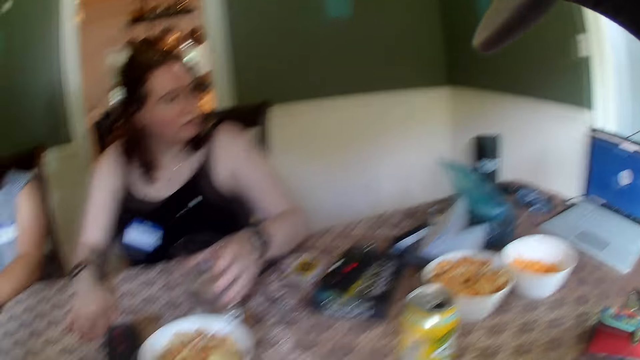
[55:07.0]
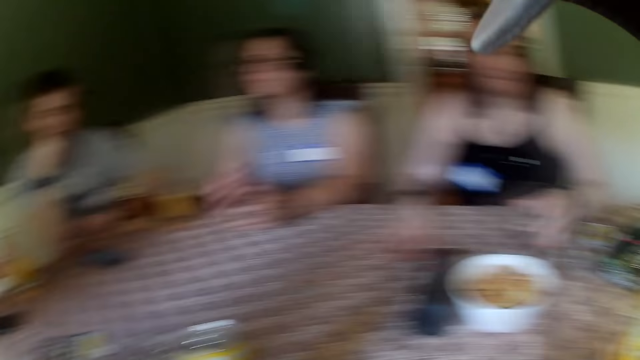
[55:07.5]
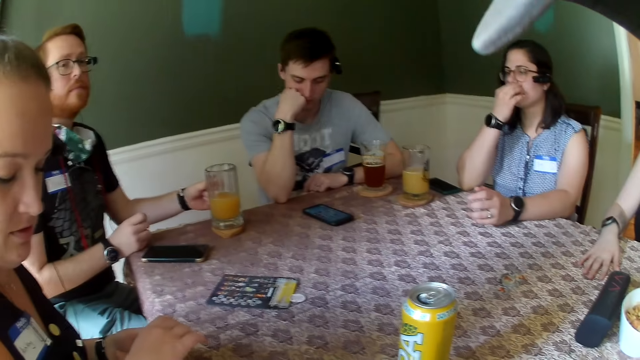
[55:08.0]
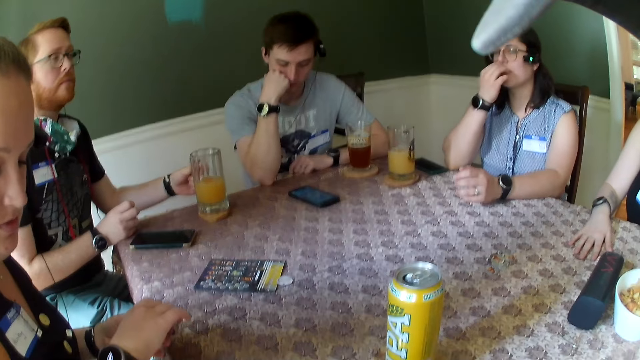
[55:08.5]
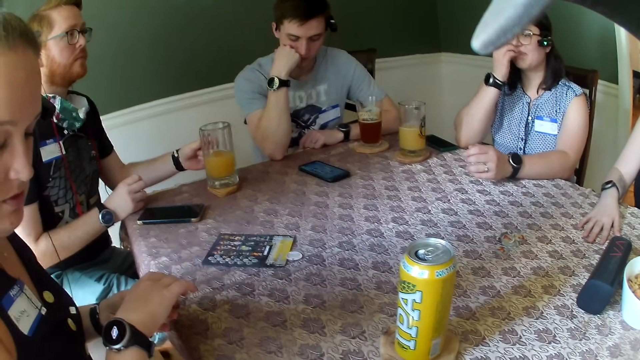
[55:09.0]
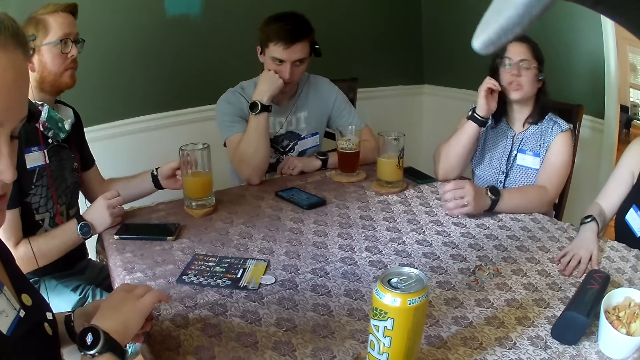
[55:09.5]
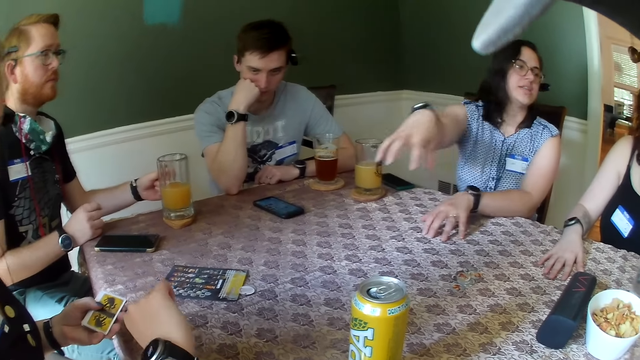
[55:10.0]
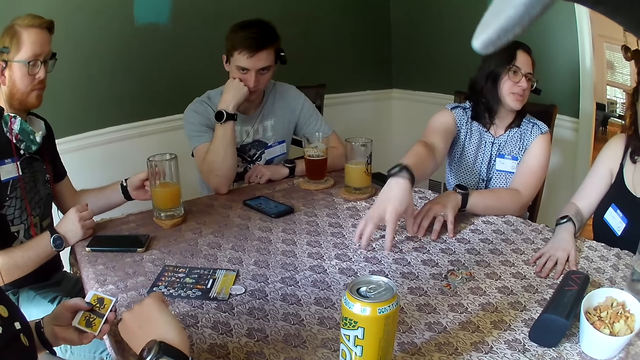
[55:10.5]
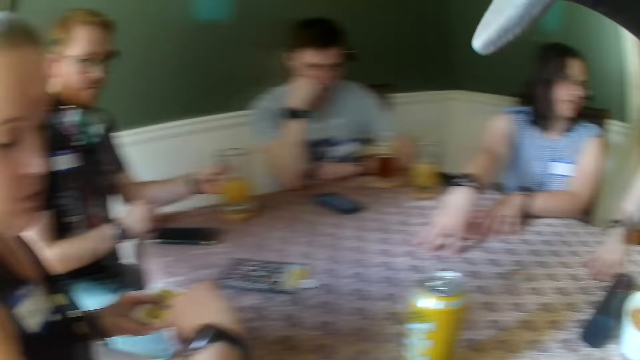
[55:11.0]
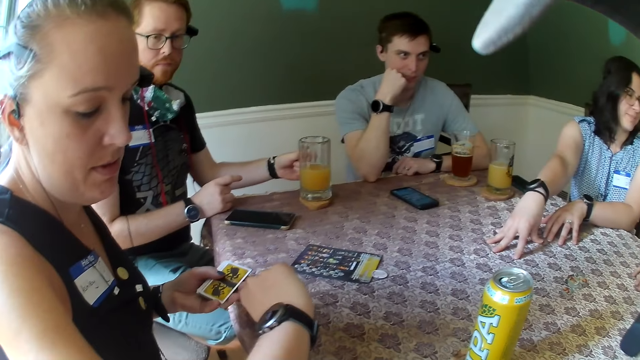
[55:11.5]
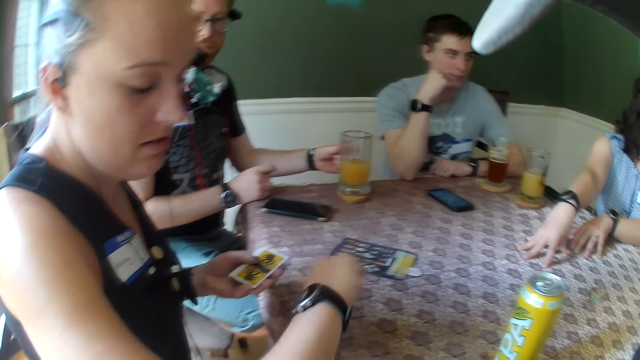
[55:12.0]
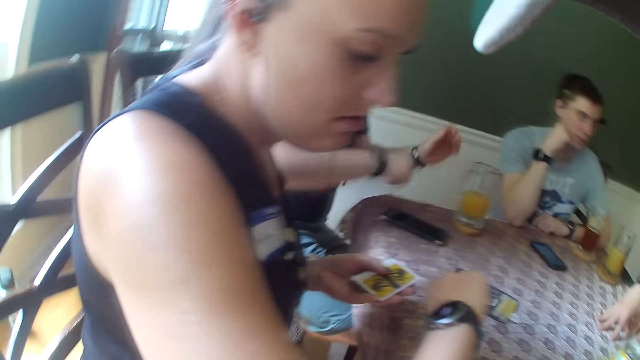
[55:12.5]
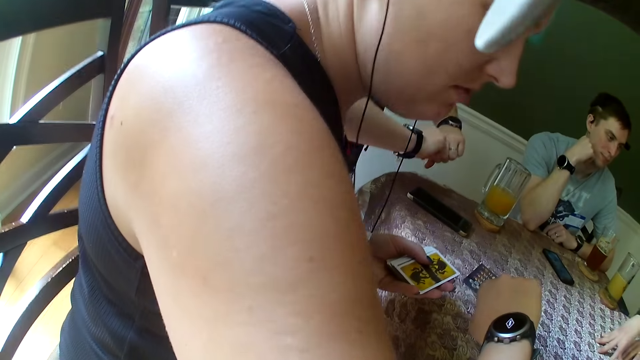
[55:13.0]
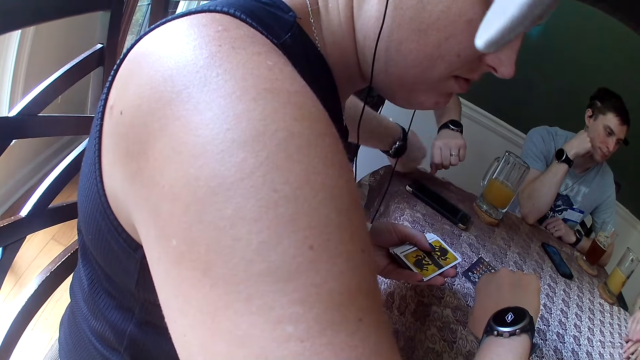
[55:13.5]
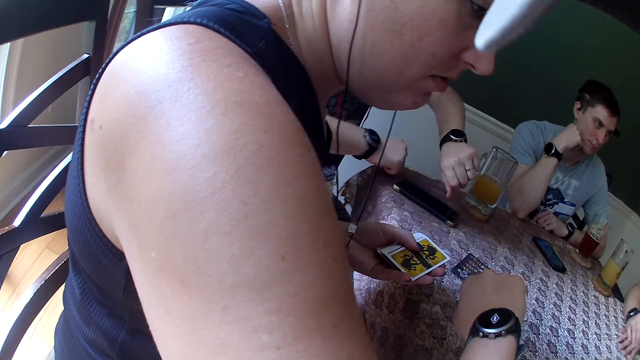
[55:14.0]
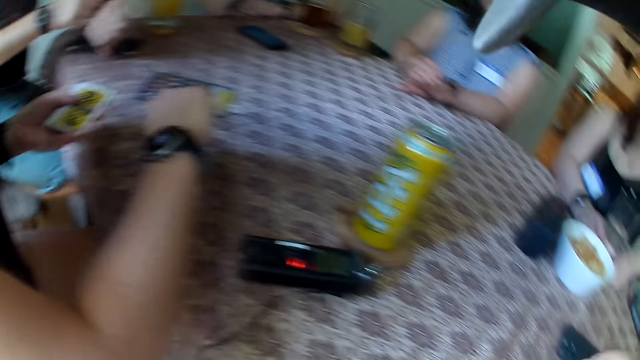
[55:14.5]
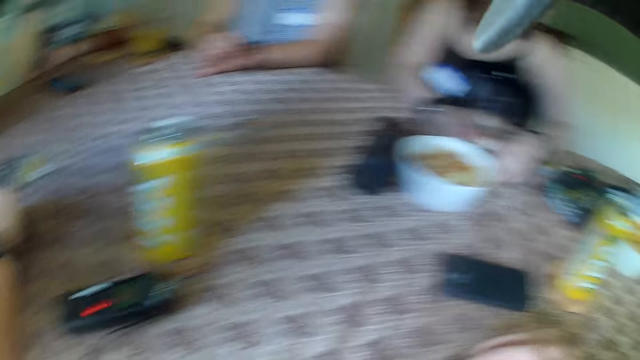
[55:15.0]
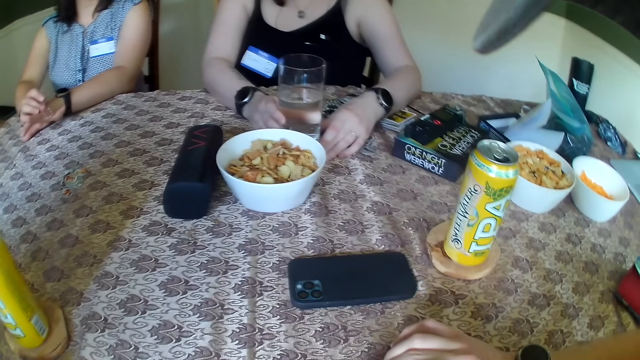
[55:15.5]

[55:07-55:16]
The second woman touches her face with her right hand and places both hands on the table.

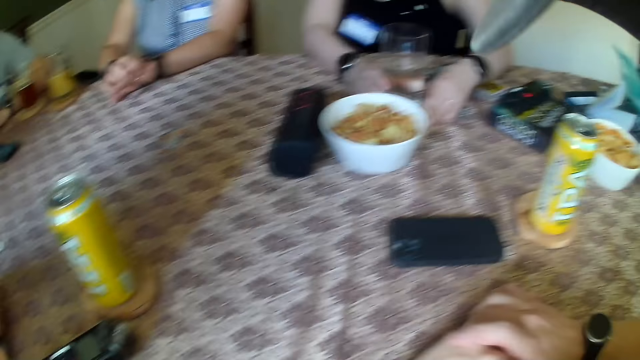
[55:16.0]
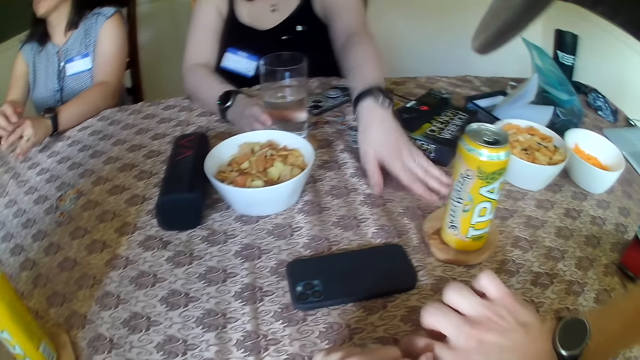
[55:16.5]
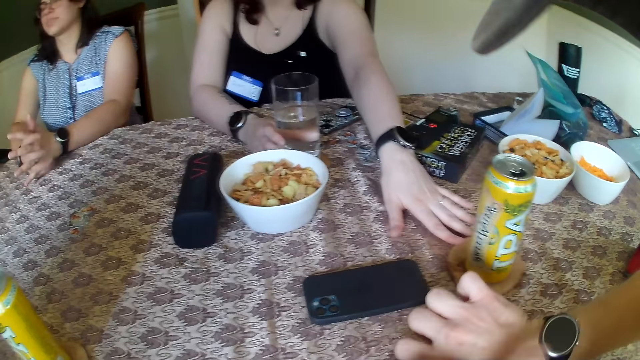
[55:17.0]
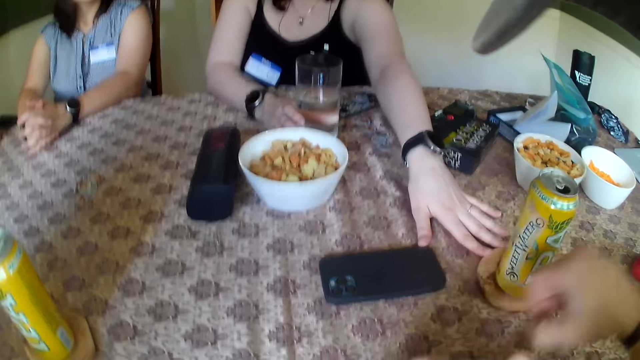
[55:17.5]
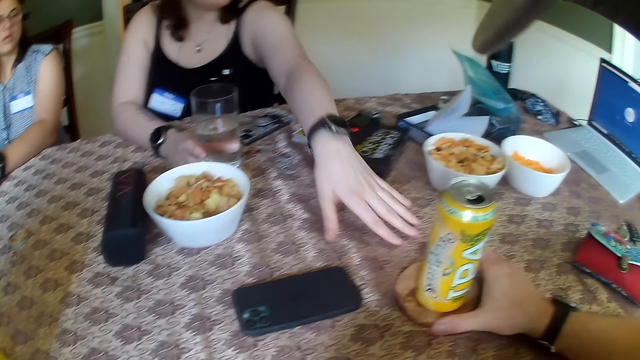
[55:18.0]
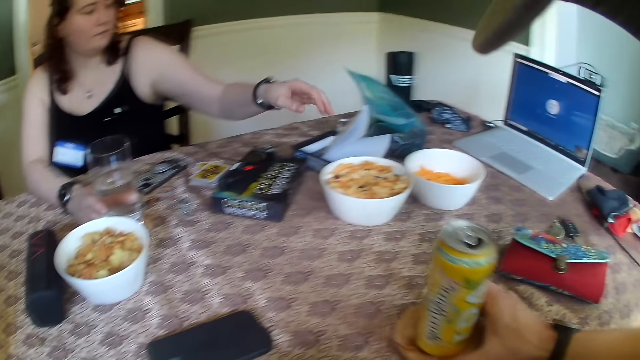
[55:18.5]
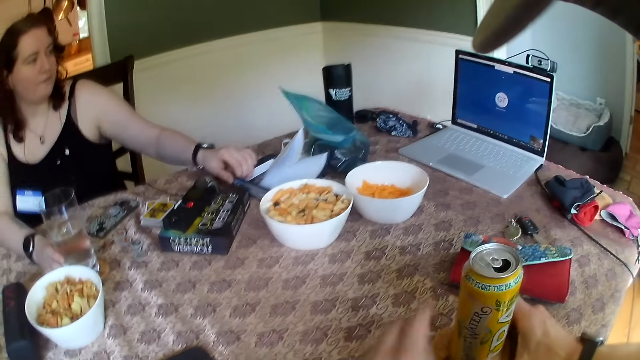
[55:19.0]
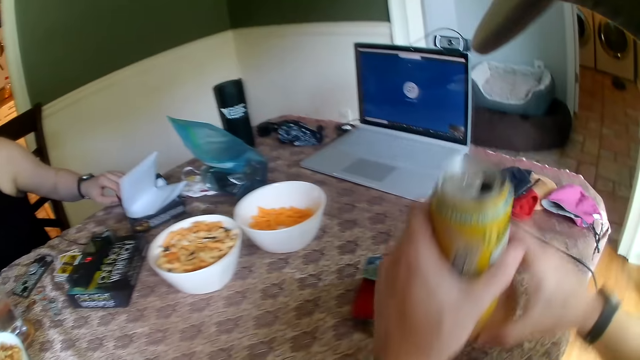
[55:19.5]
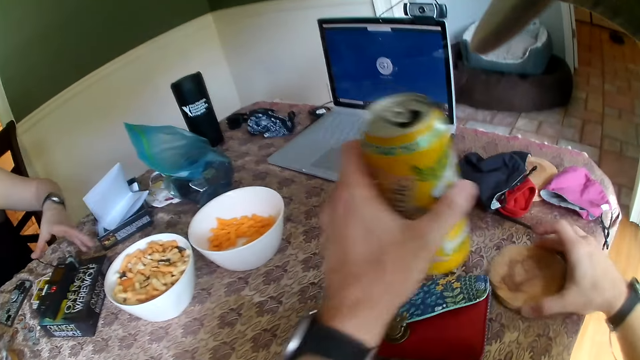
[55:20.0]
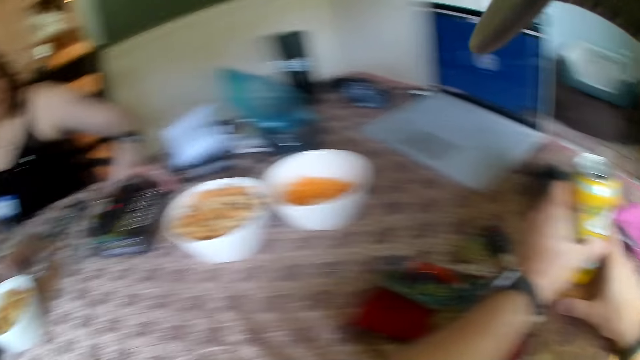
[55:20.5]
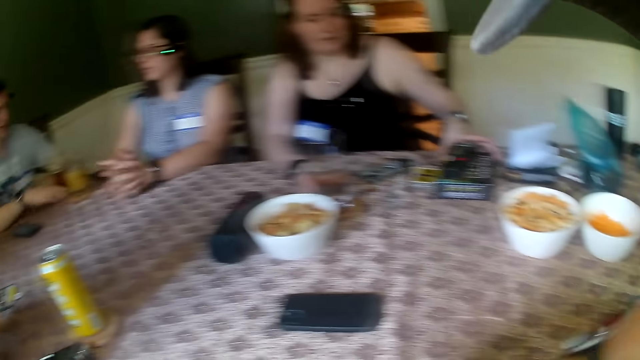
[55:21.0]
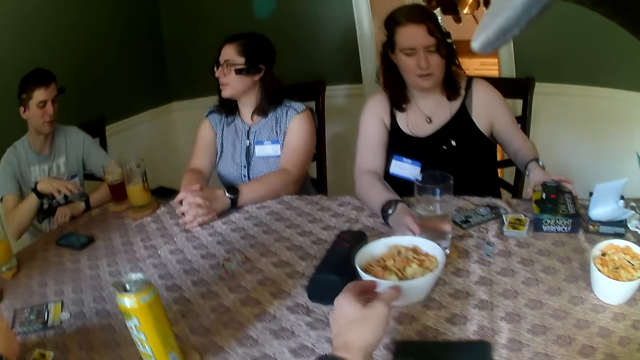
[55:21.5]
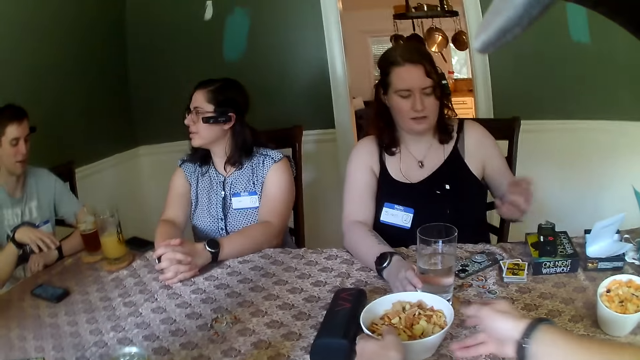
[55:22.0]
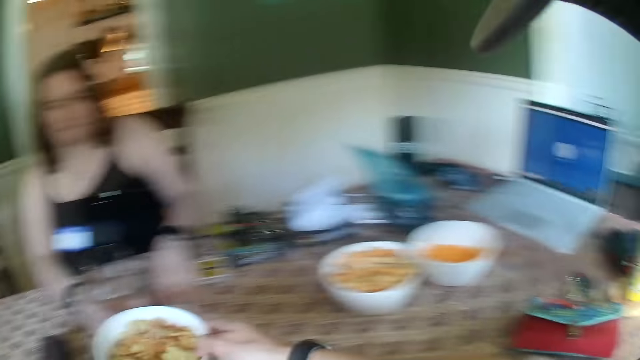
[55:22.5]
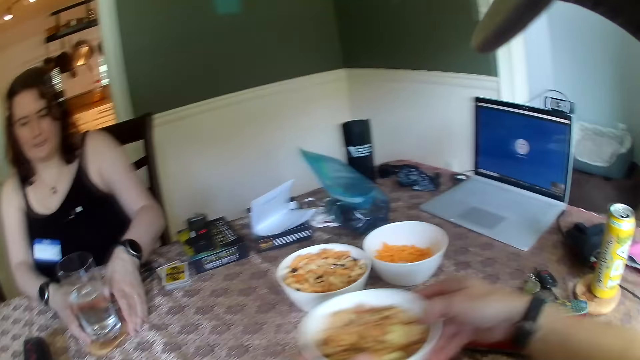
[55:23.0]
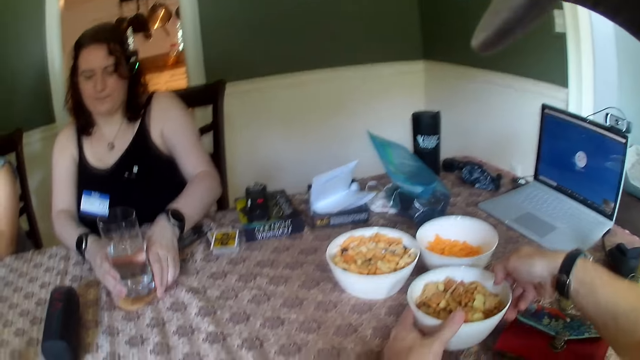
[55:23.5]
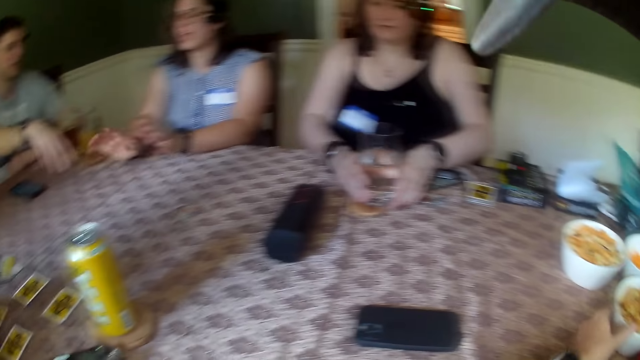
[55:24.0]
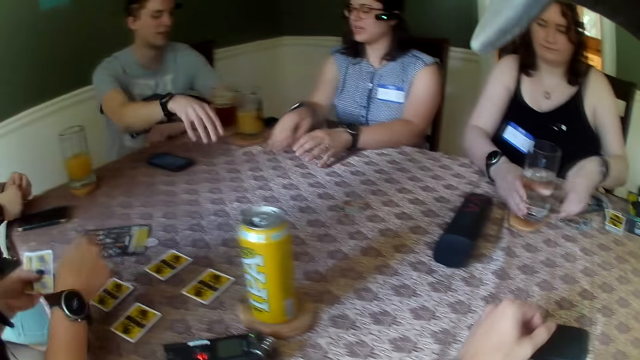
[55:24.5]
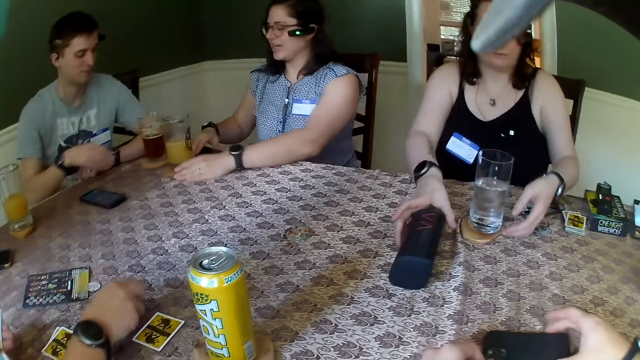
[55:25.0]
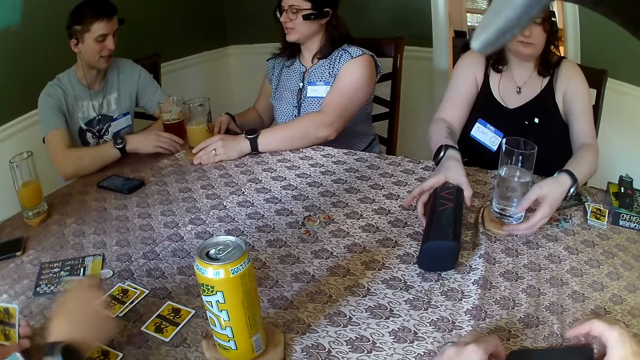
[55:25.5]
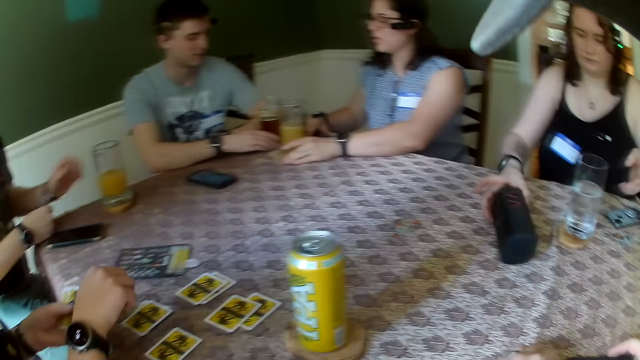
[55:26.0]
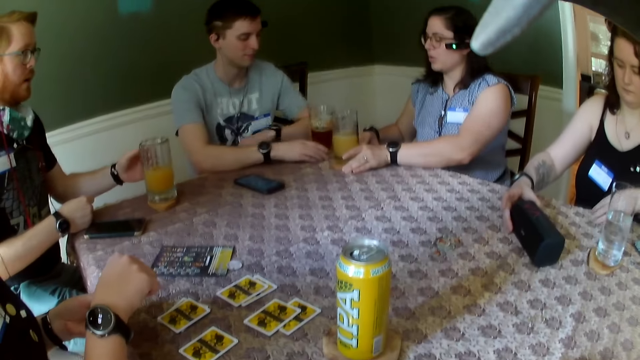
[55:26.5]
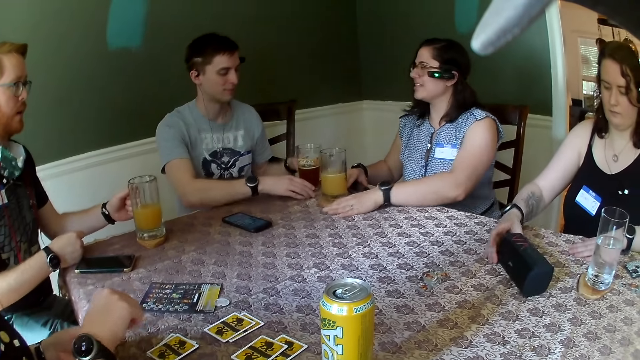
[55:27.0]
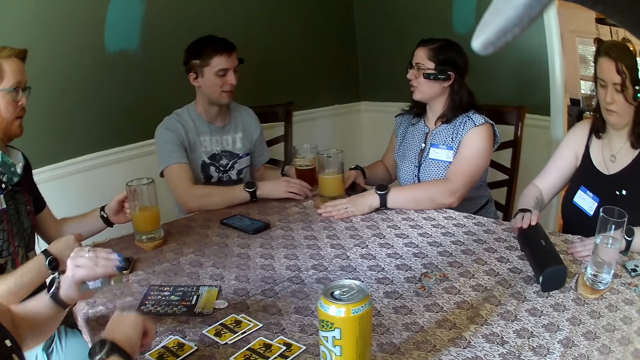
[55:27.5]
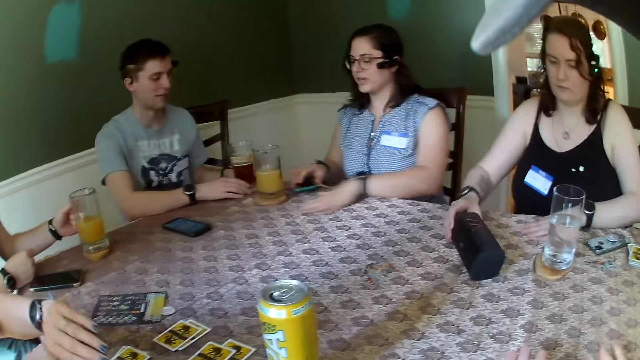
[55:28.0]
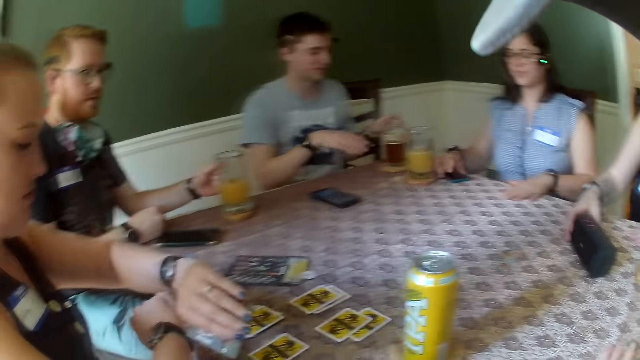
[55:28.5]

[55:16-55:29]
A woman moves a cork coaster on the table with her left hand. The camera wearer moves the cork coaster on the table with his right hand. He takes a drink. The woman moves a board game carton on the table with her left hand. The camera wearer picks up a can of juice on the table with his left hand, picks up the cork coaster on the table with his right hand, and places the cork coaster on the table with his right hand. He places the can of juice on the cork coaster with his left hand. The woman moves the board game carton on the table with her left hand. The camera wearer moves a plate of chinchin on the table with both hands. The woman moves a glass of water on the cork coaster with both hands. Another woman places cards on the table with both hands. A third woman moves a cup of juice on the cork coaster with her left hand and places her right hand on a phone on the table. The first woman moves a music player on the table with her right hand. A man touches a glass of beer with his right hand. Another man holds the cup of juice on the table with his right hand. The first man moves the glass of beer on the cork coaster with both hands. The third woman moves the phone on the table with her right hand.
